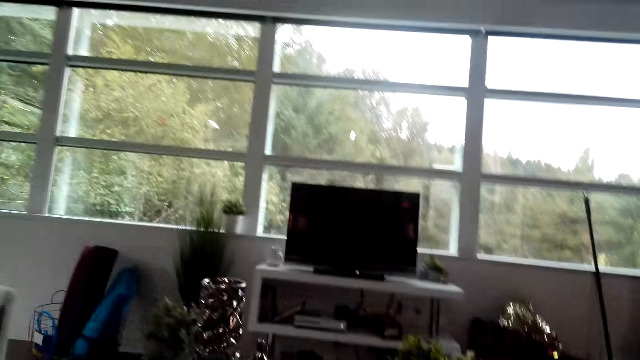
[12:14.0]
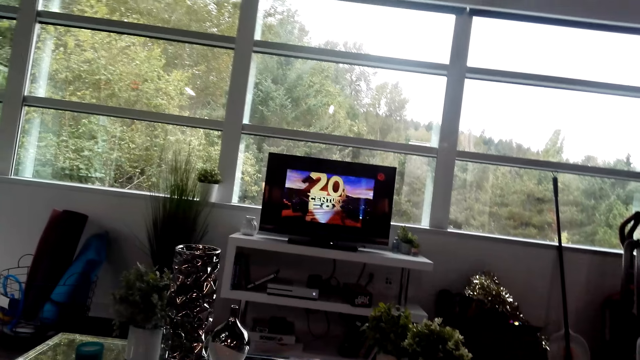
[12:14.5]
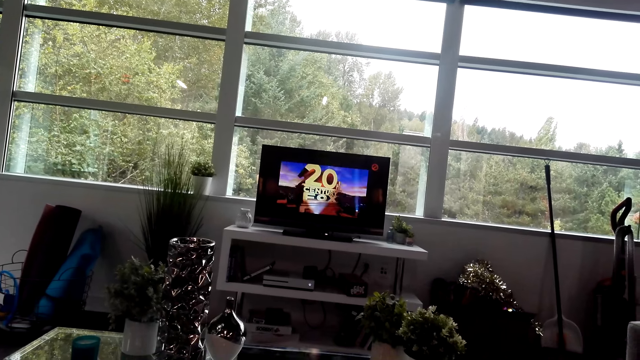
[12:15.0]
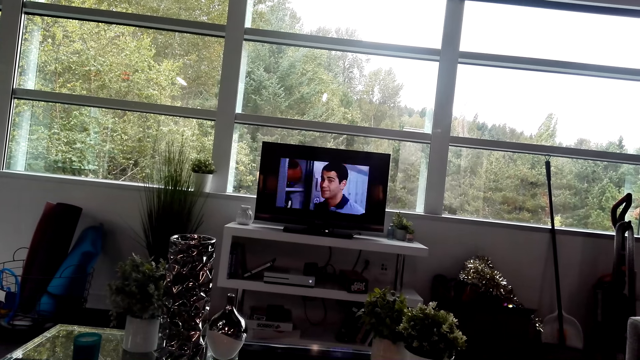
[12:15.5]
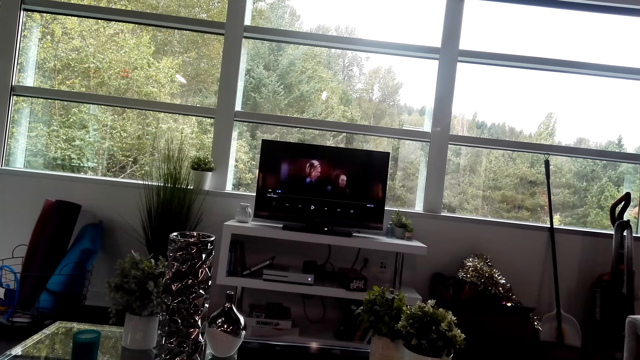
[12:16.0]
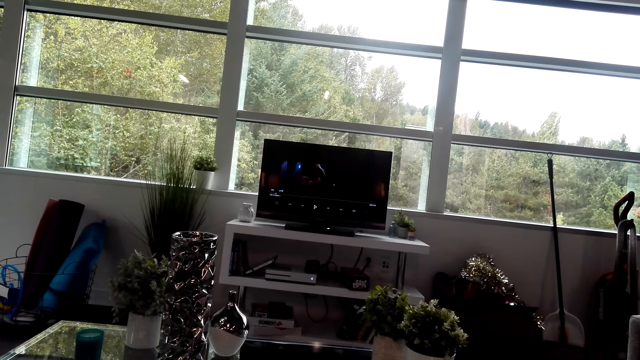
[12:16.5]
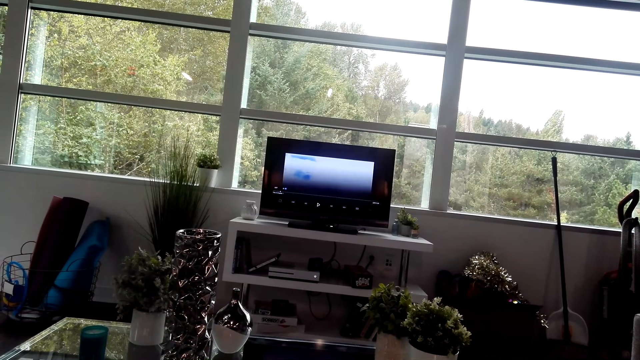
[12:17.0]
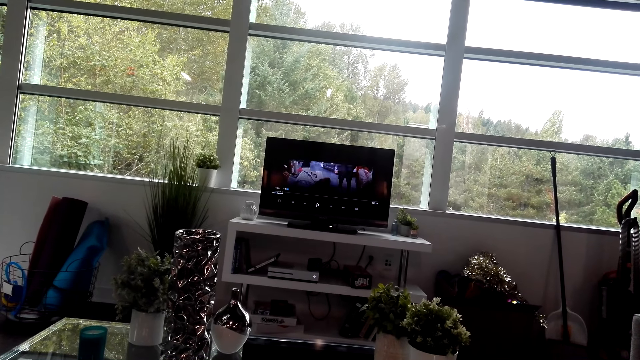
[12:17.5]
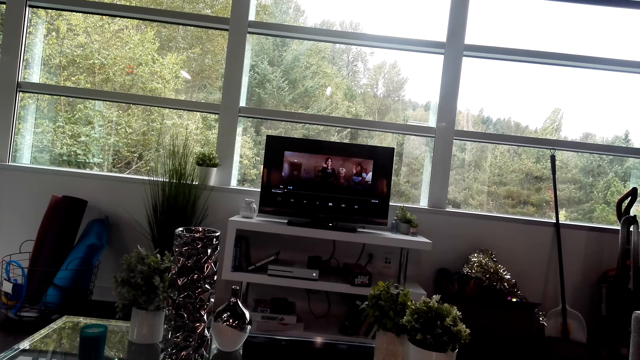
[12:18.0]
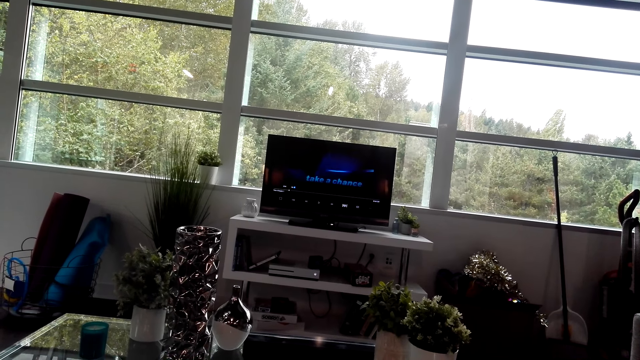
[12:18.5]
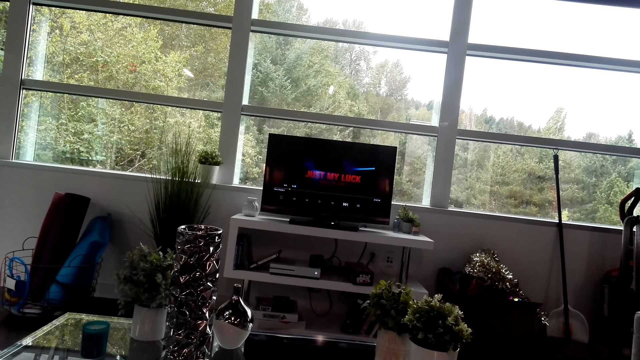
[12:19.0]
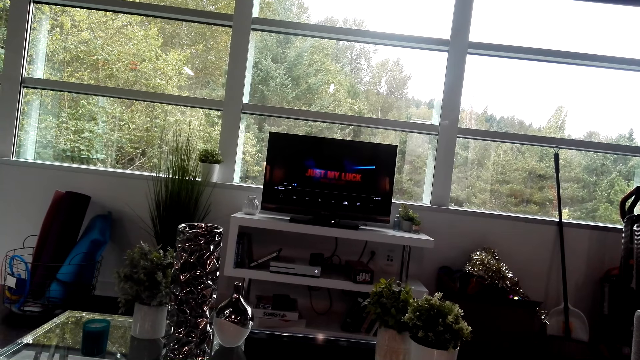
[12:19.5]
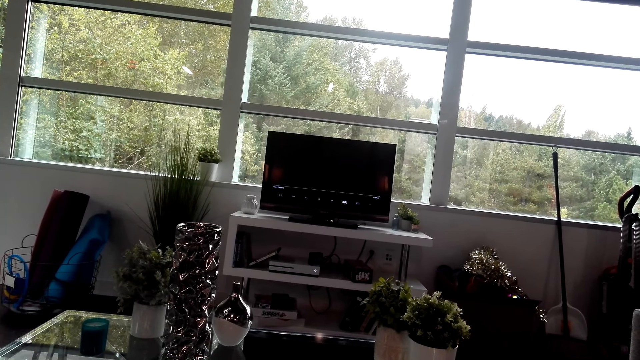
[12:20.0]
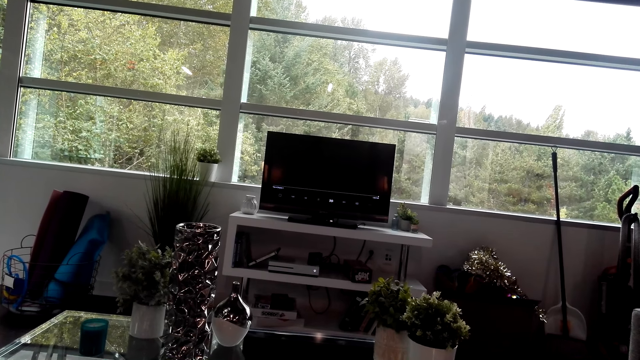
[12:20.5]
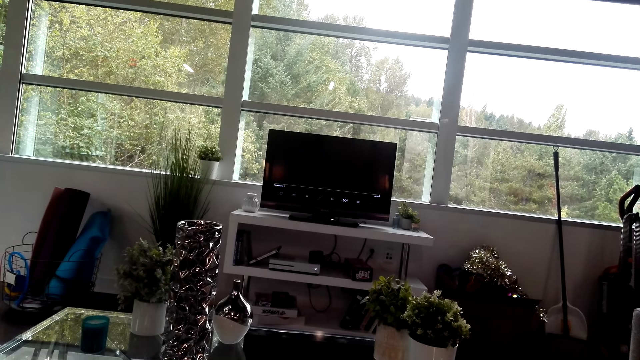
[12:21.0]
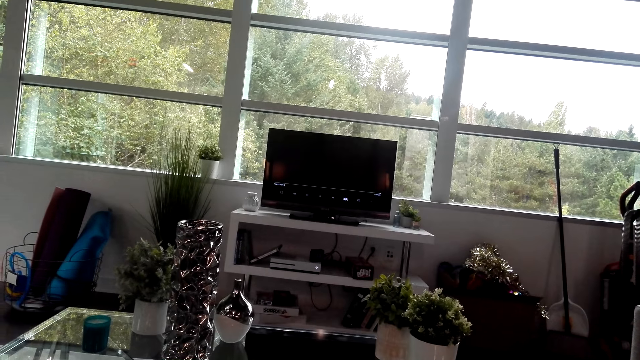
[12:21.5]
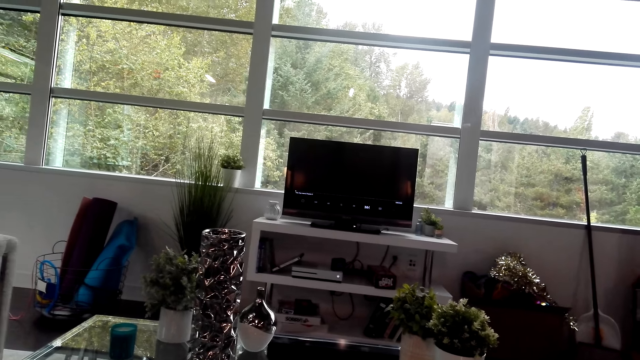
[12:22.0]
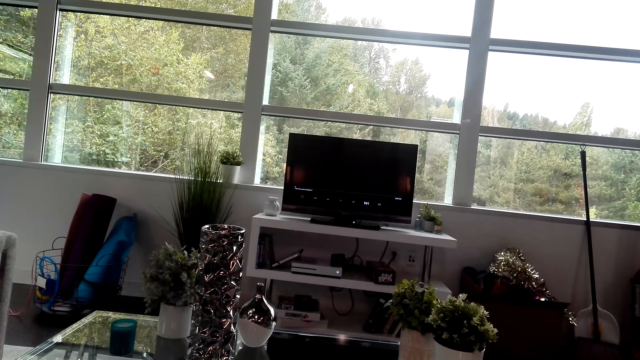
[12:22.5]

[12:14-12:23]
The camera wearer operates a TV.

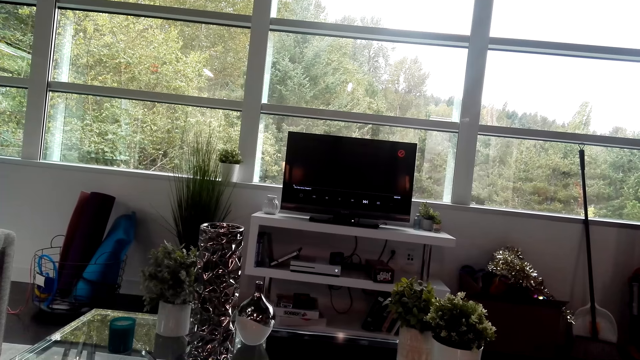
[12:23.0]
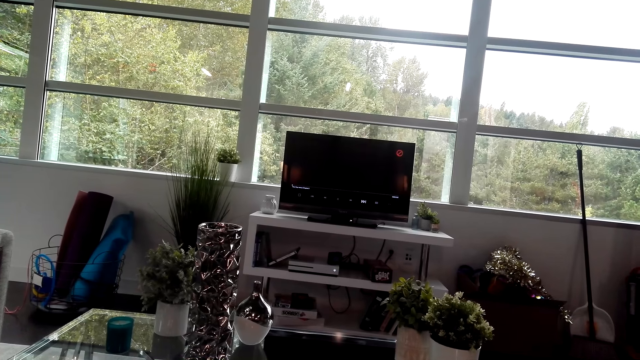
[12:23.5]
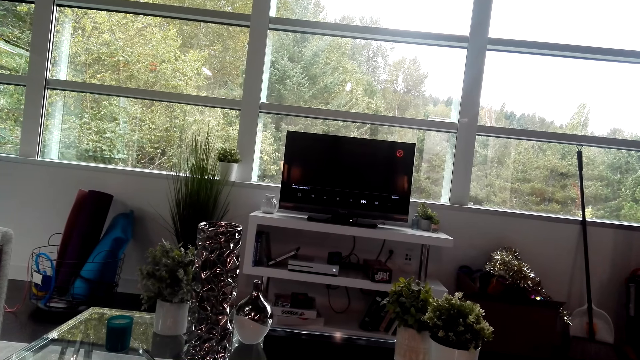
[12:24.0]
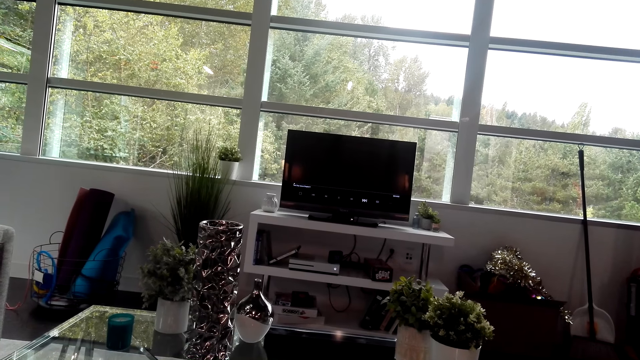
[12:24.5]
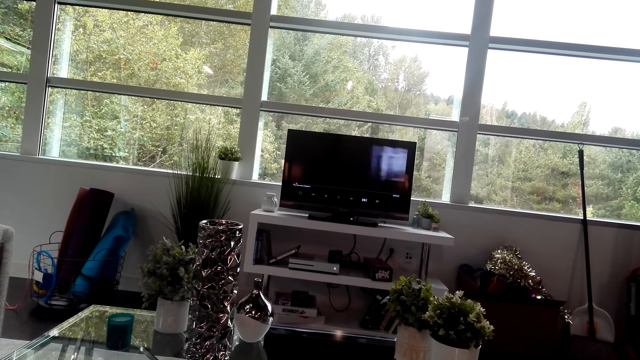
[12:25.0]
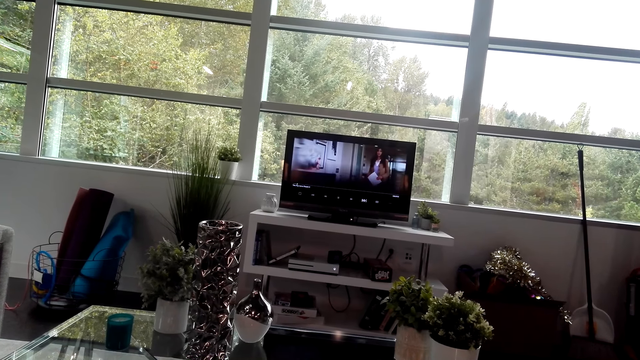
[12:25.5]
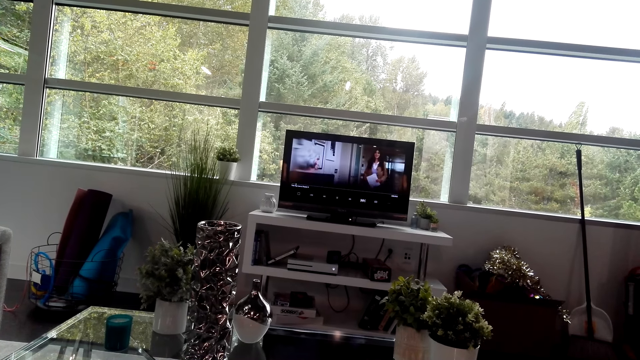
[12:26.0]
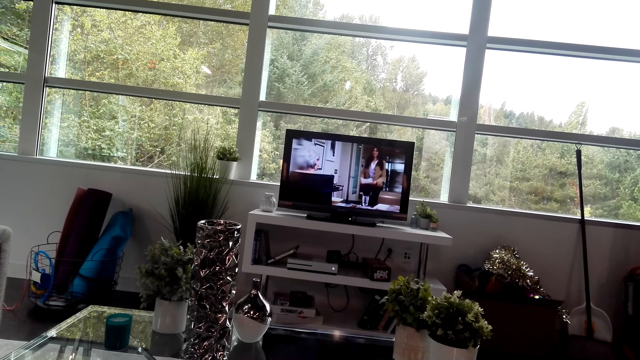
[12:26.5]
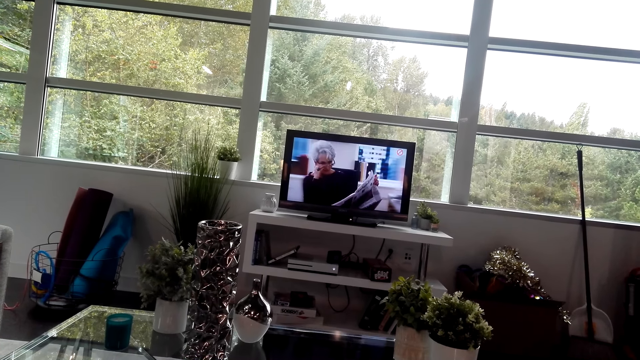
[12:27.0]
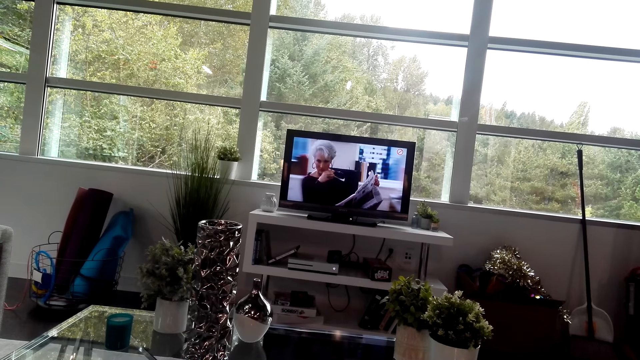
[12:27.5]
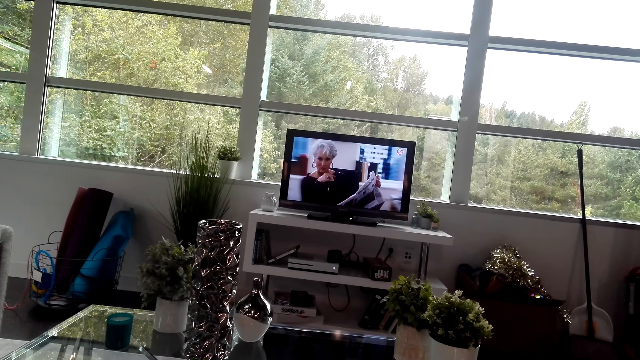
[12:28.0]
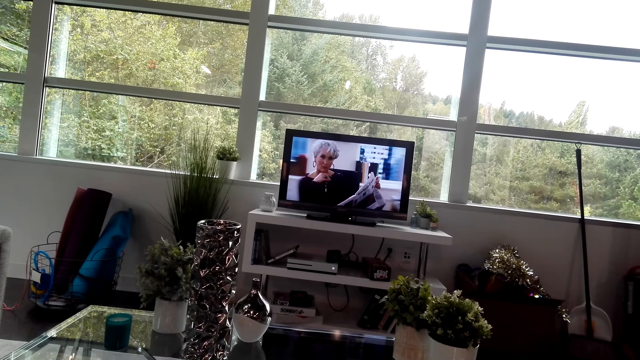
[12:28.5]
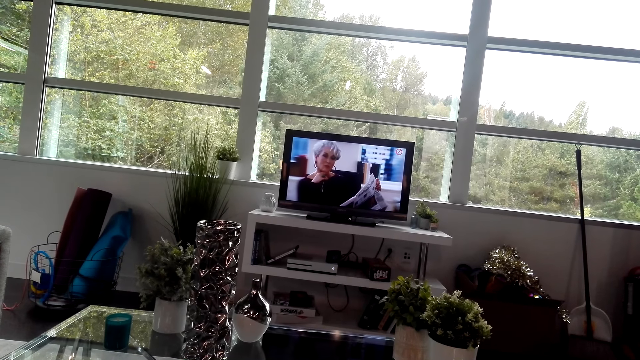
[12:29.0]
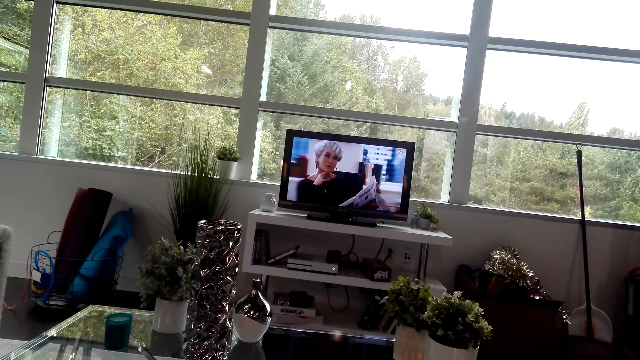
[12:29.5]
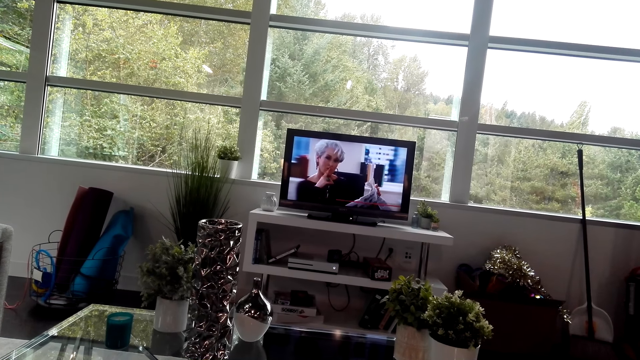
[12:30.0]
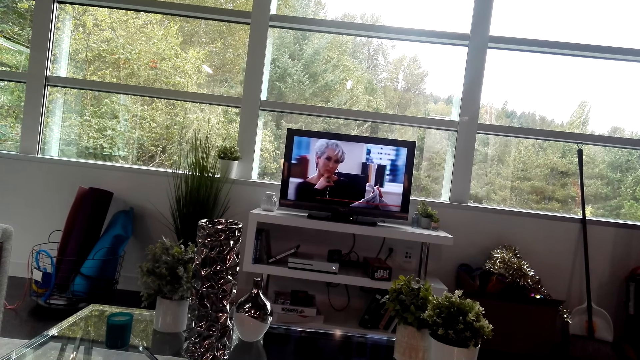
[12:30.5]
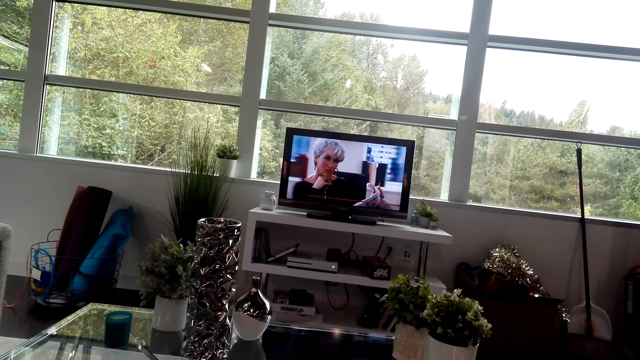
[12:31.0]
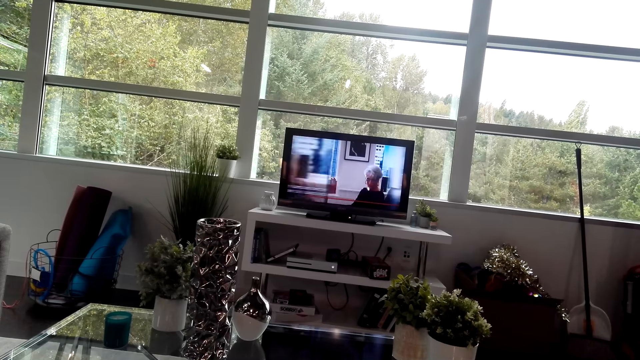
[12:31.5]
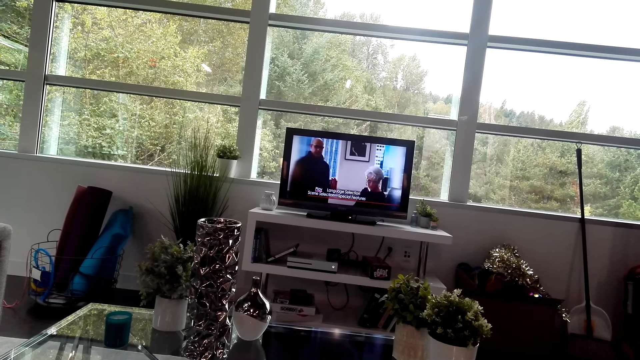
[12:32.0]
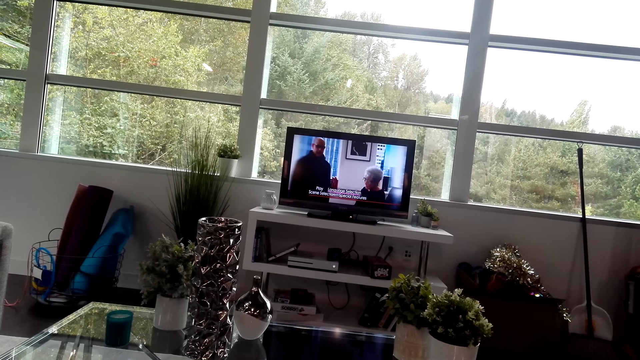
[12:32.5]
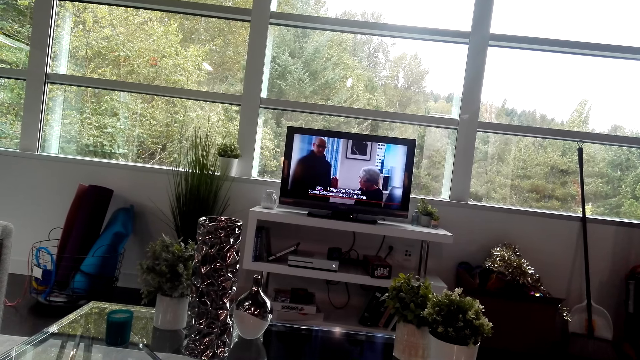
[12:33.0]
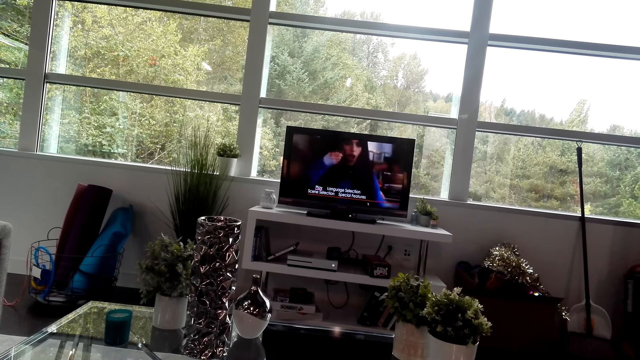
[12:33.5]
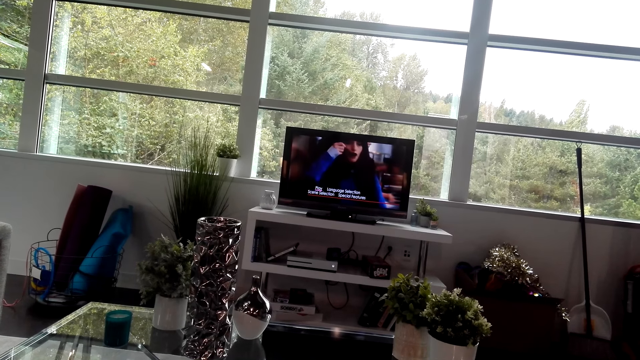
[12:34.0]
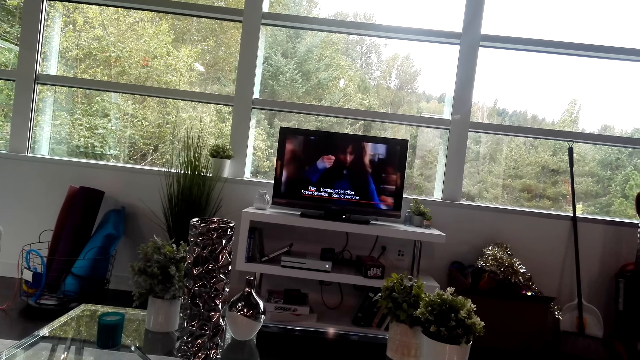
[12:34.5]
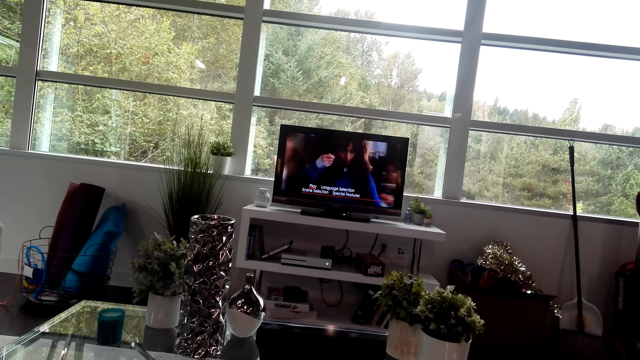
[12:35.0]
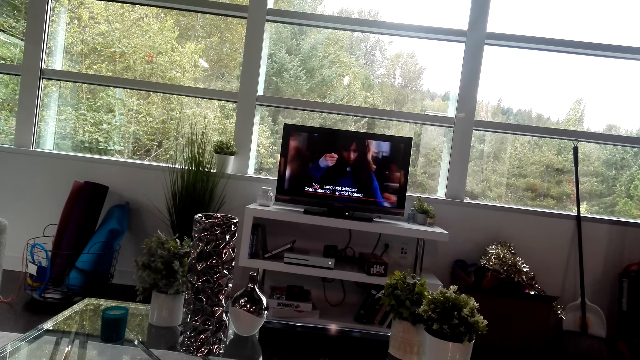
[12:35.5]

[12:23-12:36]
The camera wearer watches a TV.
